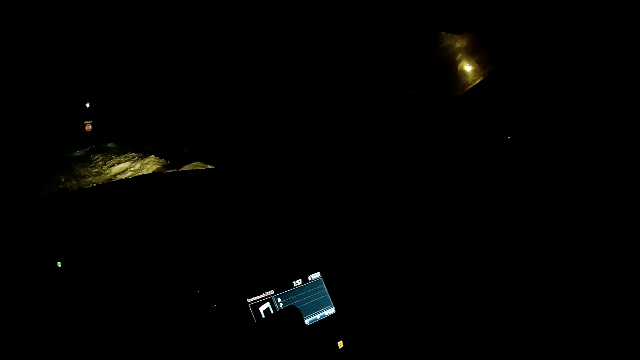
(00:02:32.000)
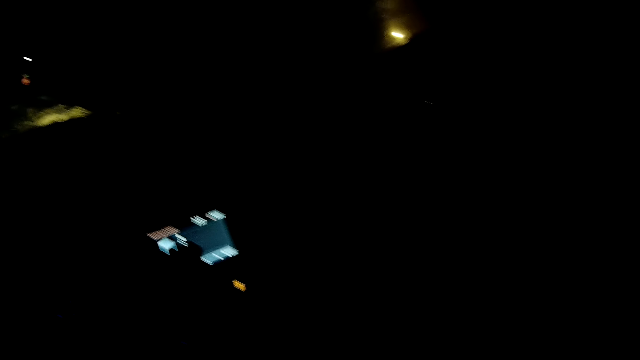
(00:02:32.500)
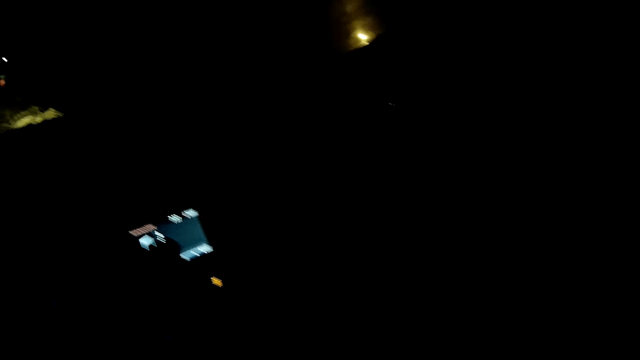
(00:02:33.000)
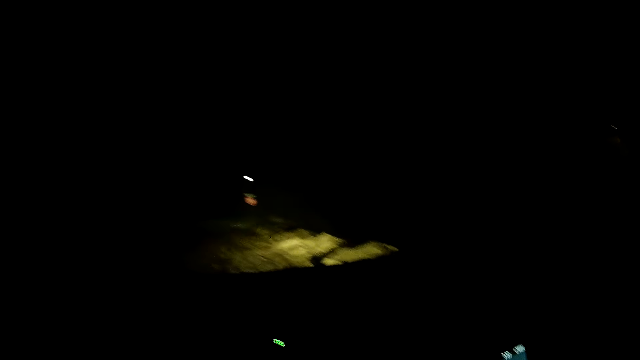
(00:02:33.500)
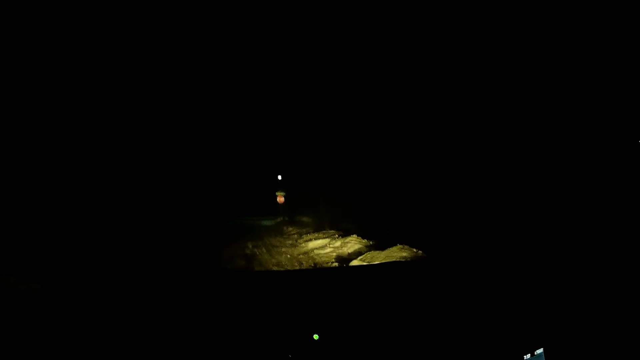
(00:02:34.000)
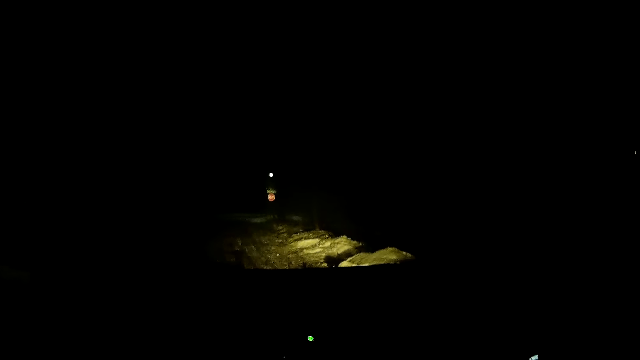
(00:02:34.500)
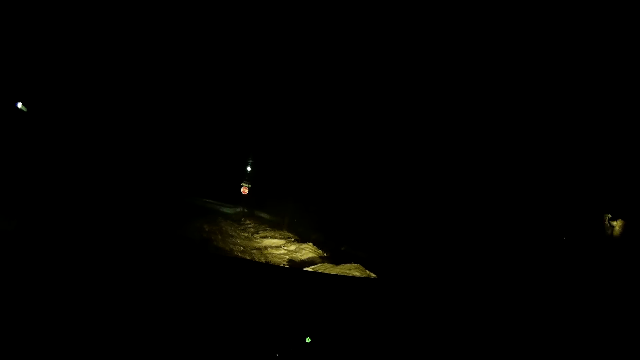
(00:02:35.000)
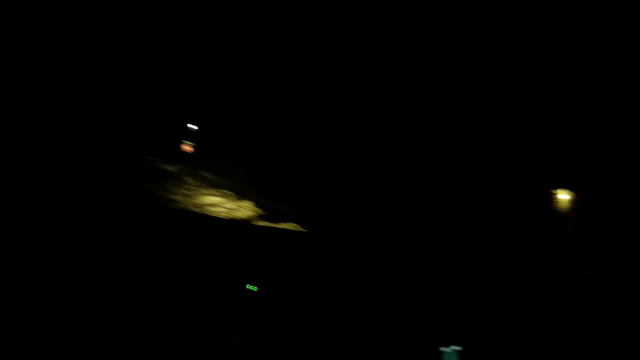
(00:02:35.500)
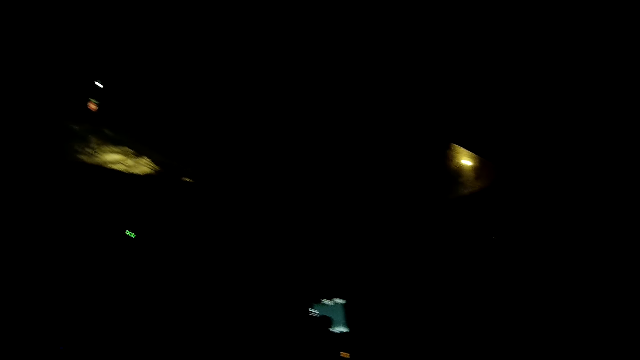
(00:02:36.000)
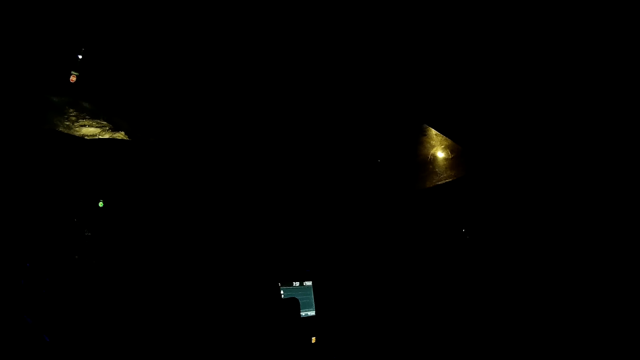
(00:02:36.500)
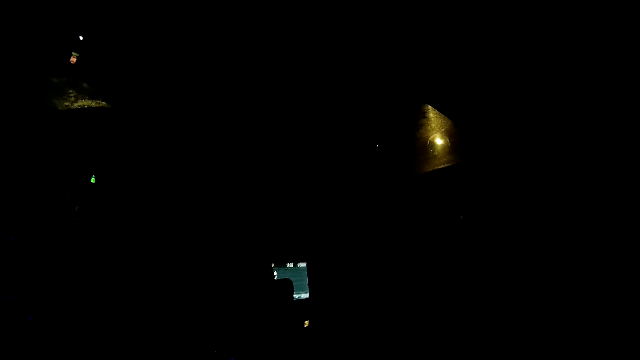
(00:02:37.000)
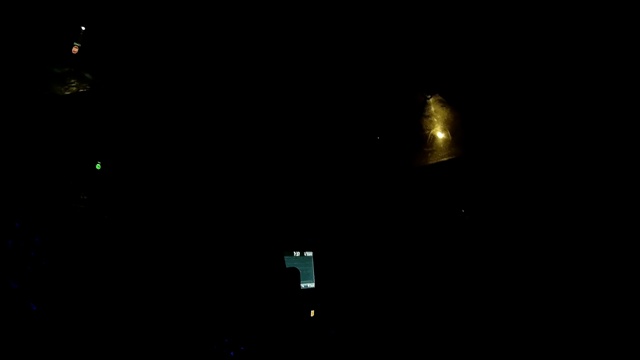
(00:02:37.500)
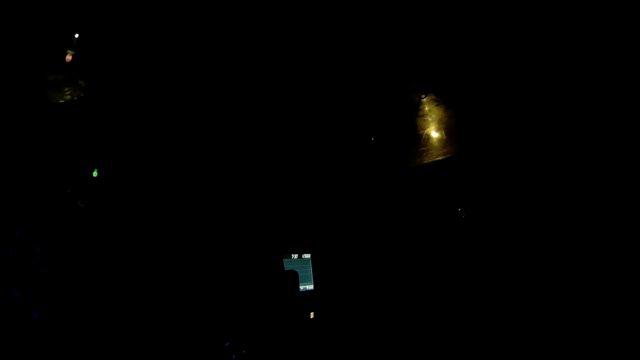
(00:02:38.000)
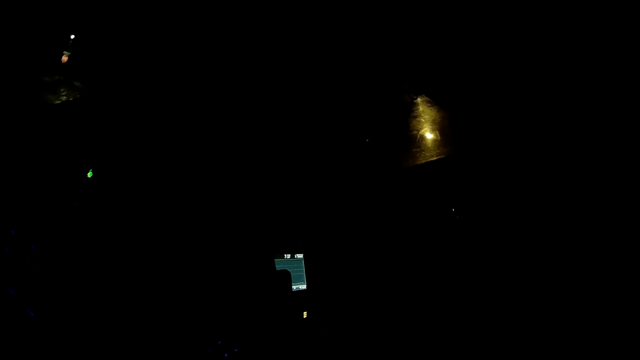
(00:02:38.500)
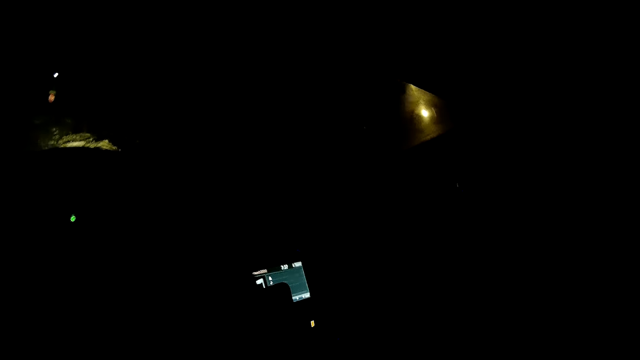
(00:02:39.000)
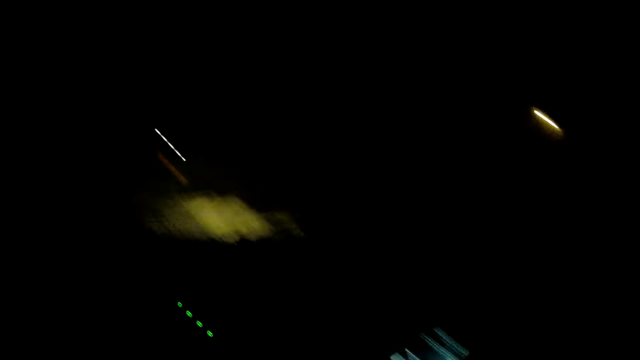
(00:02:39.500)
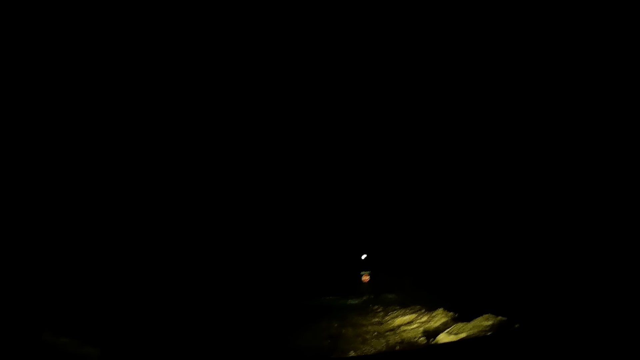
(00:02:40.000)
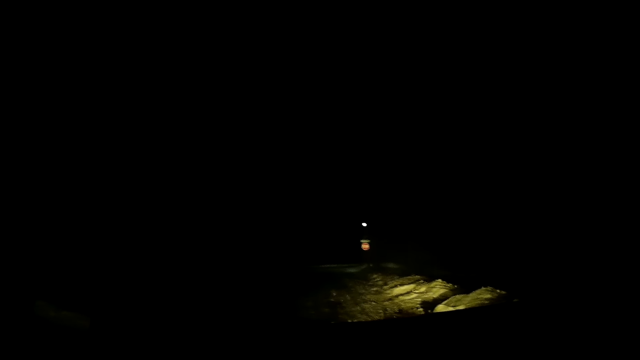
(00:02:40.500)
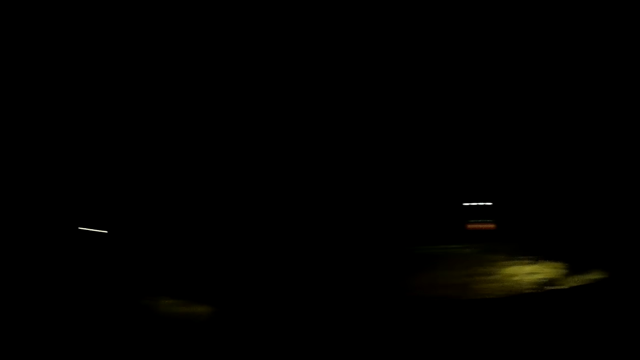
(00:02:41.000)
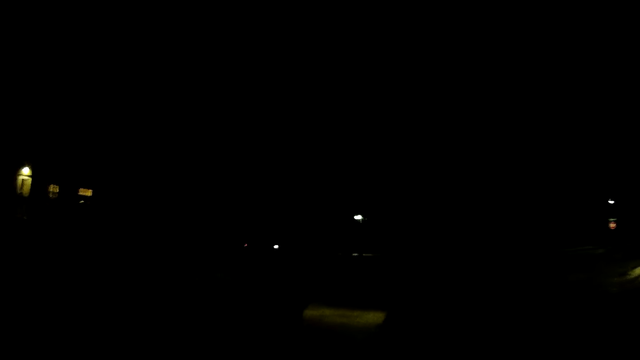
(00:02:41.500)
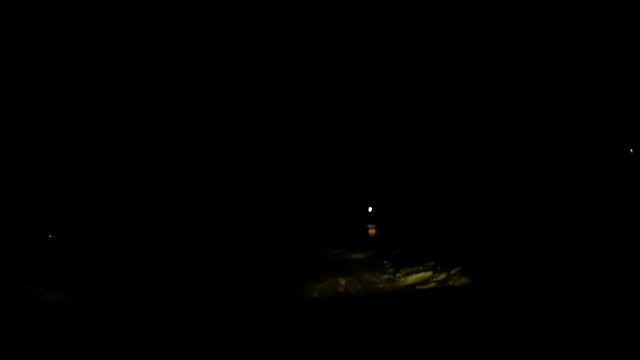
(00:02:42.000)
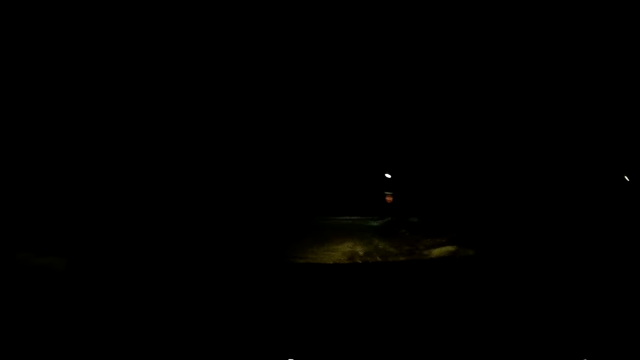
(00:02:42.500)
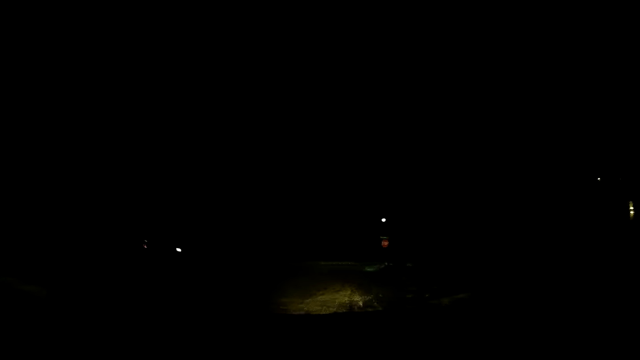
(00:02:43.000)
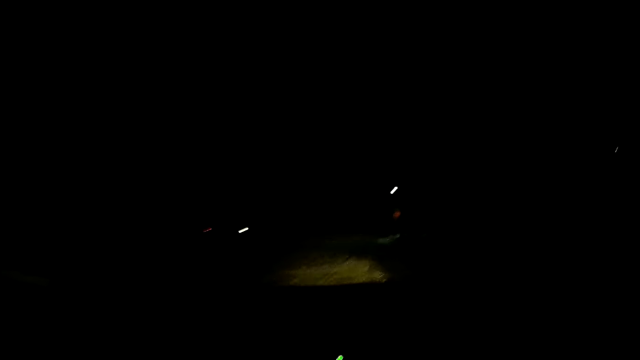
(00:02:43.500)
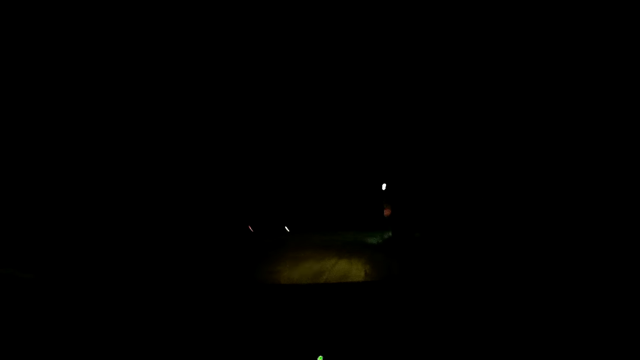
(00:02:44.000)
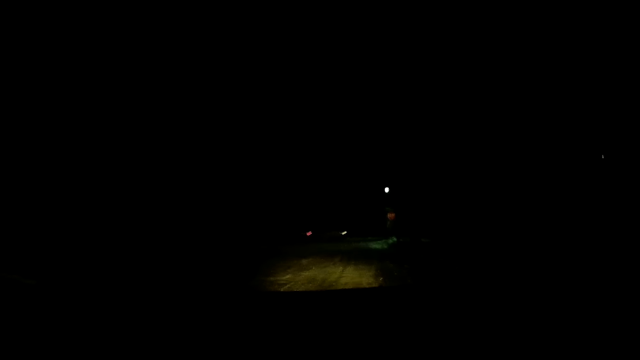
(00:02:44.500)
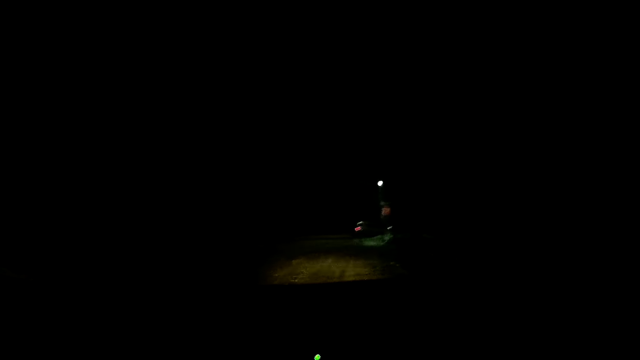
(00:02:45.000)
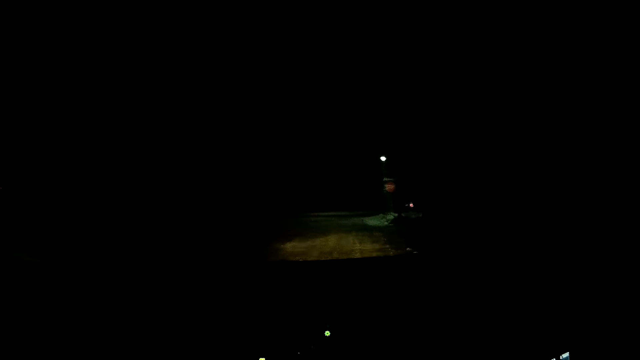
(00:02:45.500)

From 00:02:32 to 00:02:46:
The camera wearer looks around. They drive the car.

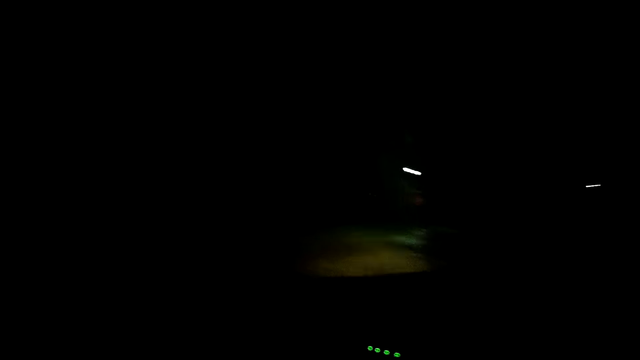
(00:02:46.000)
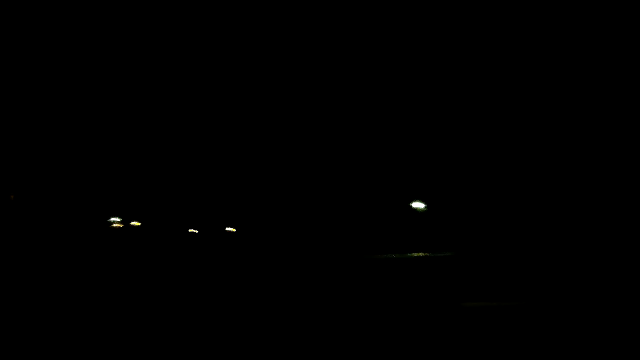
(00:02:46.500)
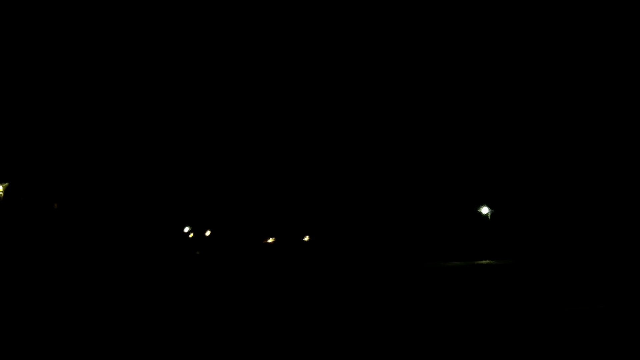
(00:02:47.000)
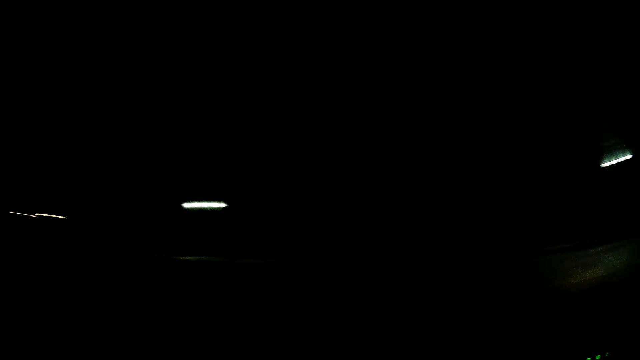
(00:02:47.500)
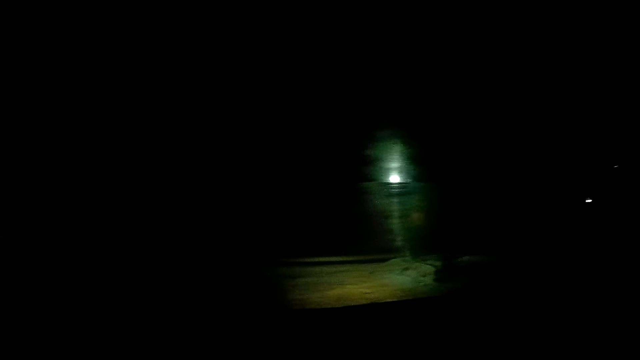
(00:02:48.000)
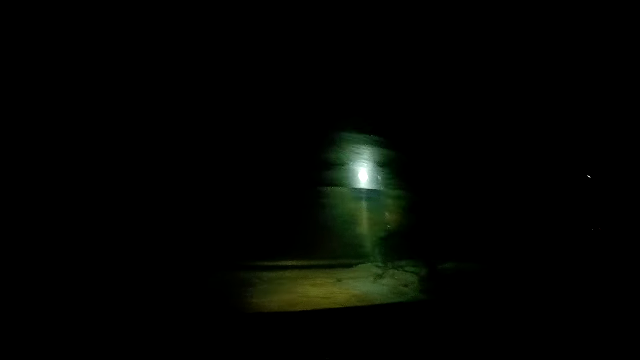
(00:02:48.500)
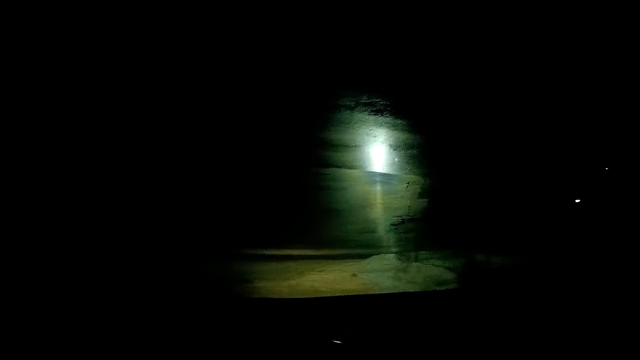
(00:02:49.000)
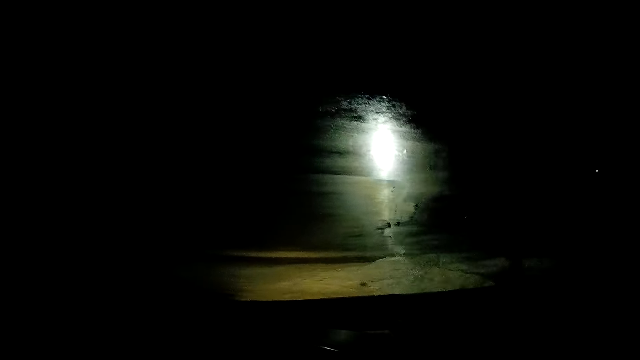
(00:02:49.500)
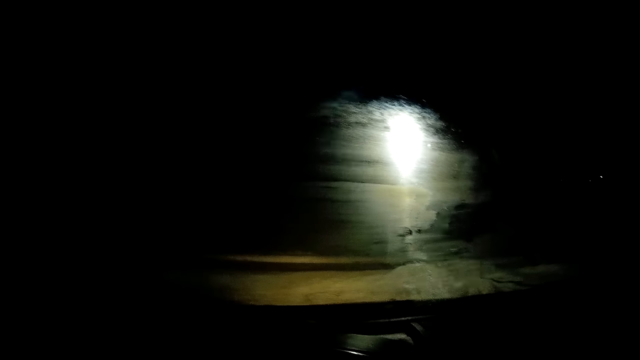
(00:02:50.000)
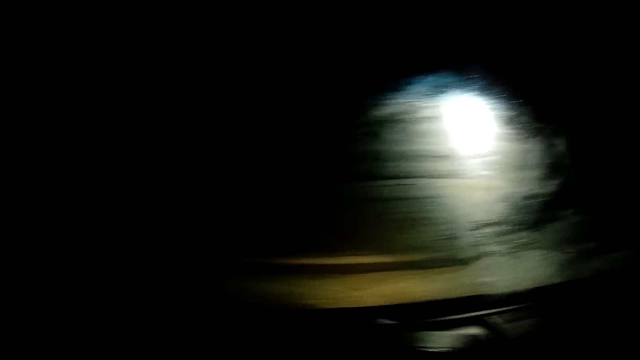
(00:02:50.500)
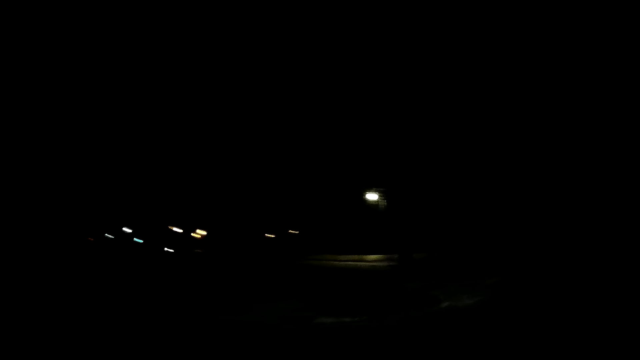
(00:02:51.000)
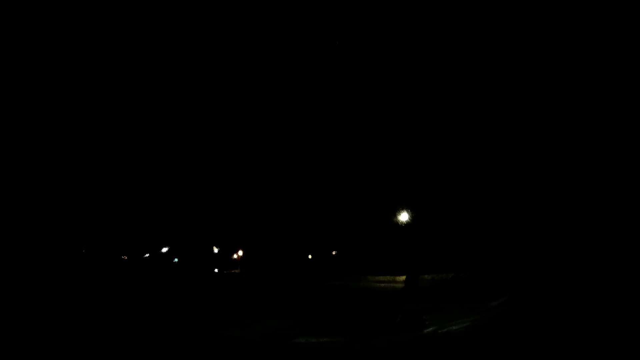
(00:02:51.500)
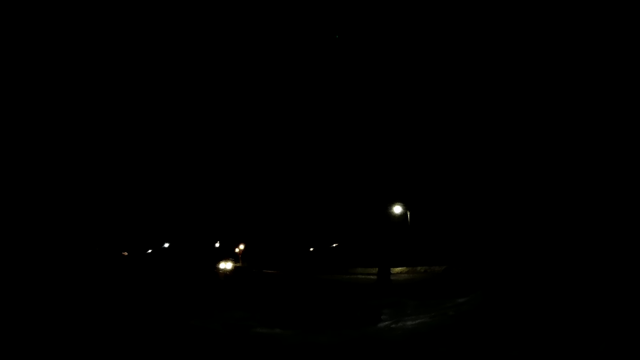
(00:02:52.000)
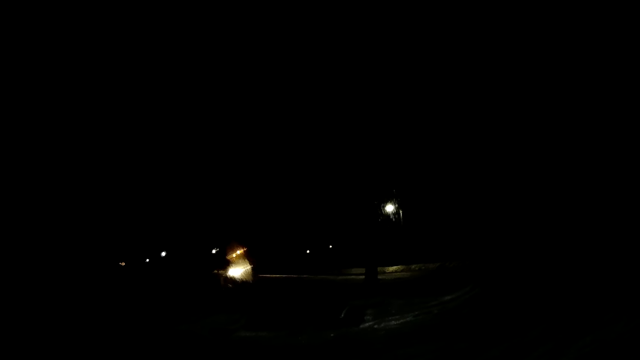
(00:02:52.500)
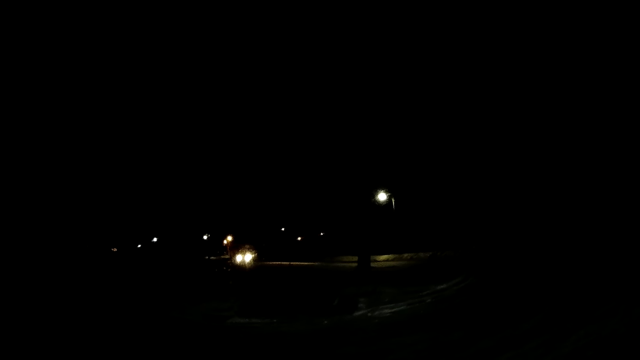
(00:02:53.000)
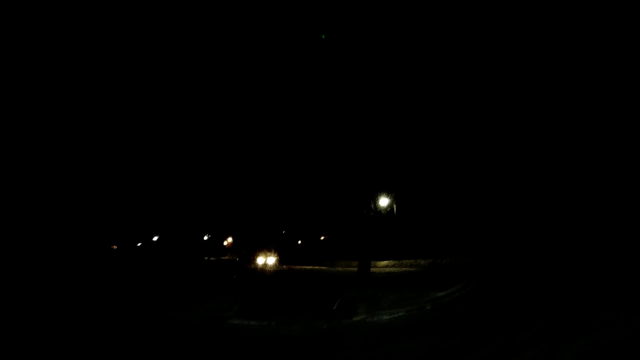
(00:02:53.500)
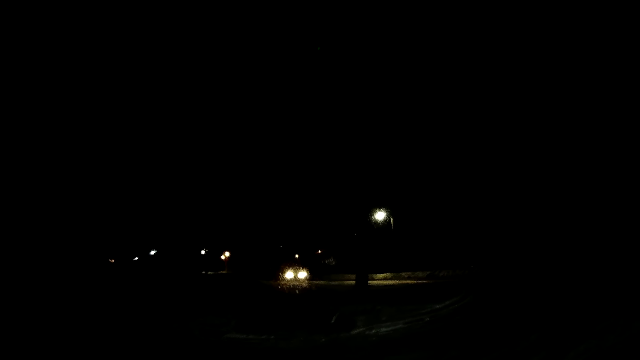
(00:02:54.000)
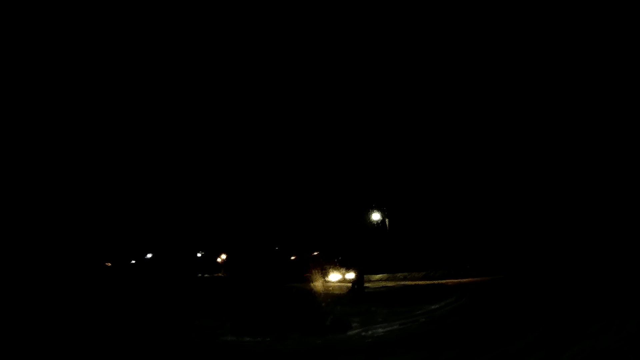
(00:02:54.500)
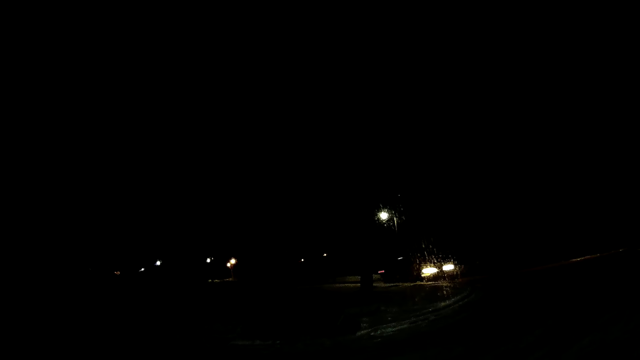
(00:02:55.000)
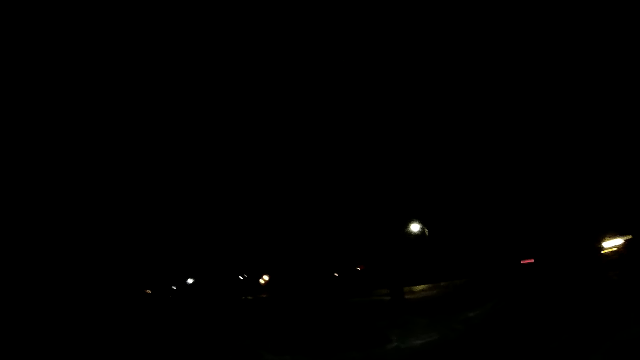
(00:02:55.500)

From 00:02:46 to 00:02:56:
The camera wearer looks around.
